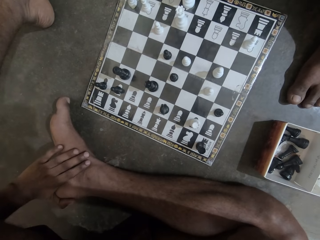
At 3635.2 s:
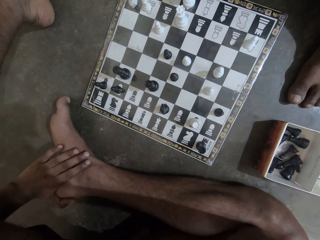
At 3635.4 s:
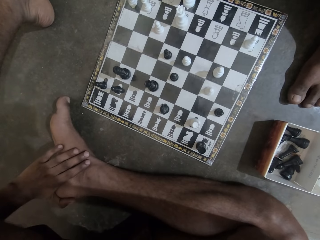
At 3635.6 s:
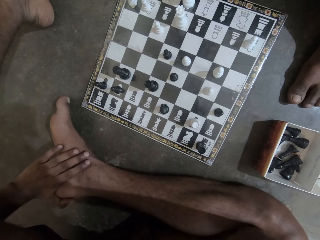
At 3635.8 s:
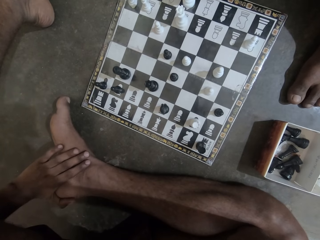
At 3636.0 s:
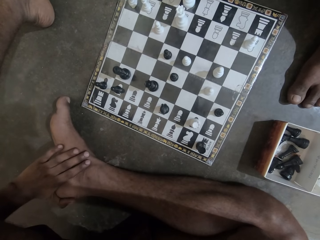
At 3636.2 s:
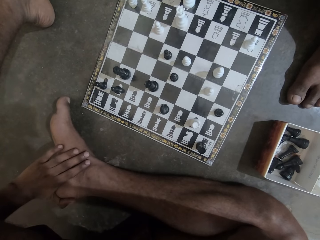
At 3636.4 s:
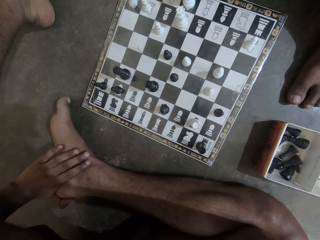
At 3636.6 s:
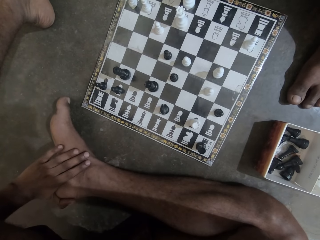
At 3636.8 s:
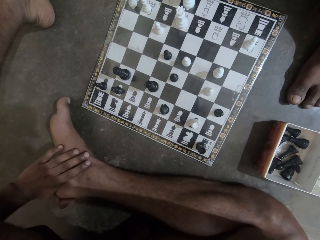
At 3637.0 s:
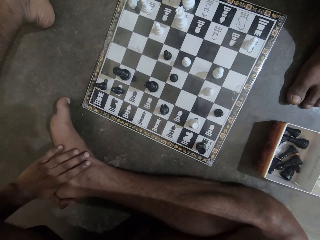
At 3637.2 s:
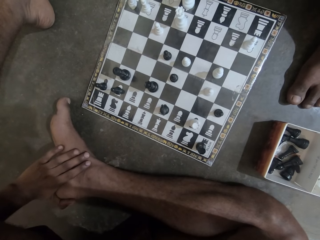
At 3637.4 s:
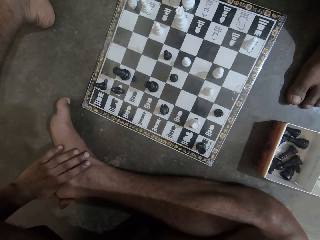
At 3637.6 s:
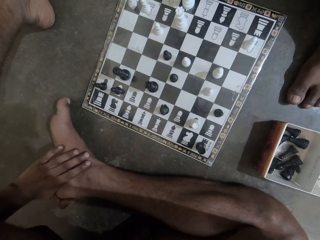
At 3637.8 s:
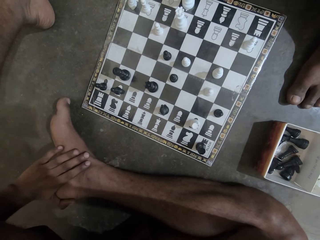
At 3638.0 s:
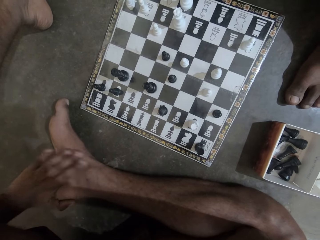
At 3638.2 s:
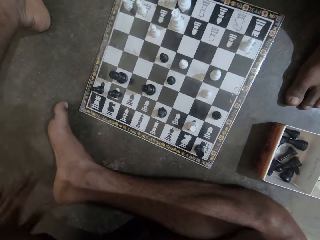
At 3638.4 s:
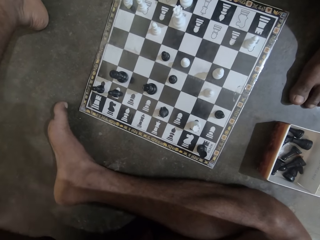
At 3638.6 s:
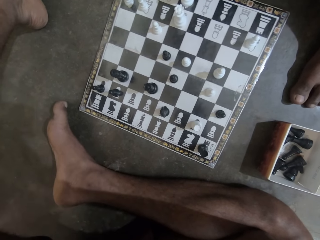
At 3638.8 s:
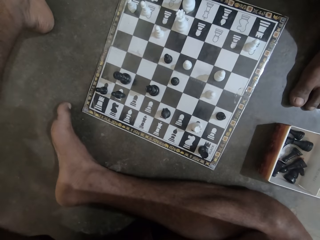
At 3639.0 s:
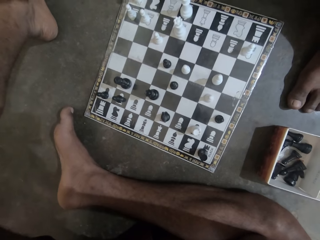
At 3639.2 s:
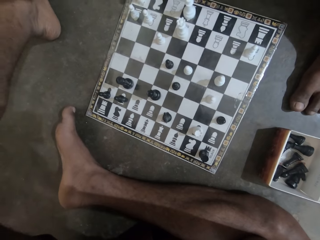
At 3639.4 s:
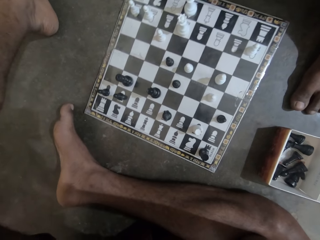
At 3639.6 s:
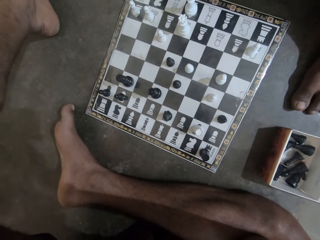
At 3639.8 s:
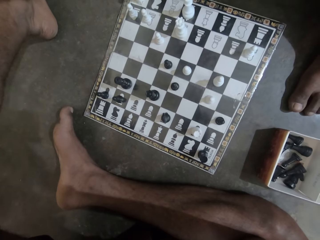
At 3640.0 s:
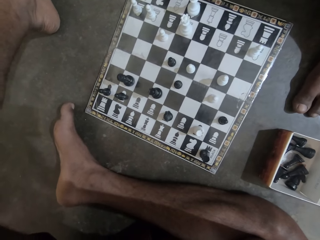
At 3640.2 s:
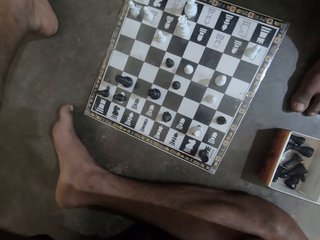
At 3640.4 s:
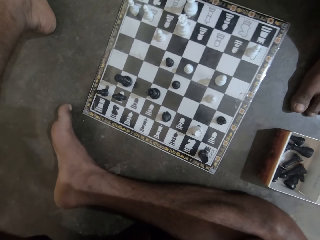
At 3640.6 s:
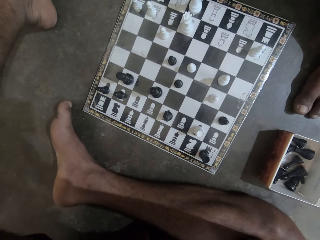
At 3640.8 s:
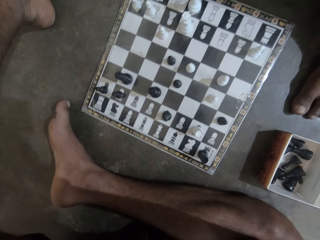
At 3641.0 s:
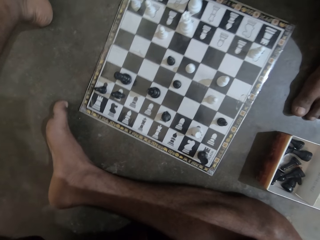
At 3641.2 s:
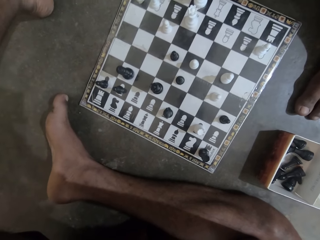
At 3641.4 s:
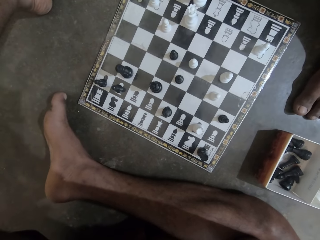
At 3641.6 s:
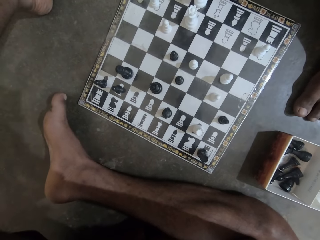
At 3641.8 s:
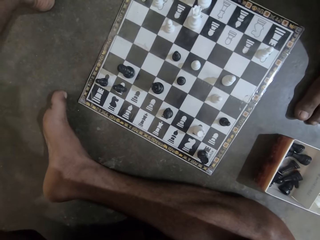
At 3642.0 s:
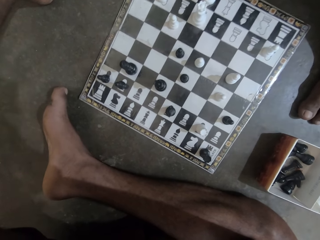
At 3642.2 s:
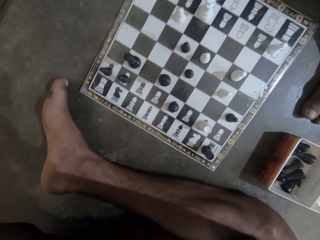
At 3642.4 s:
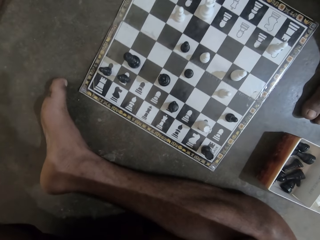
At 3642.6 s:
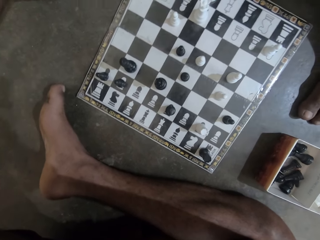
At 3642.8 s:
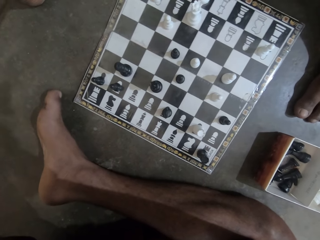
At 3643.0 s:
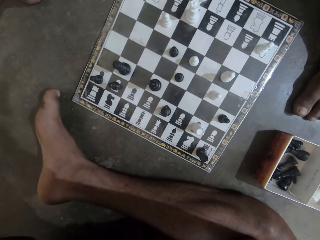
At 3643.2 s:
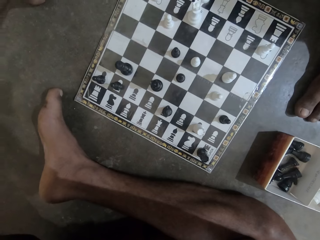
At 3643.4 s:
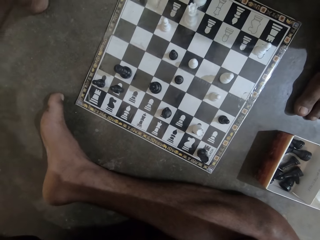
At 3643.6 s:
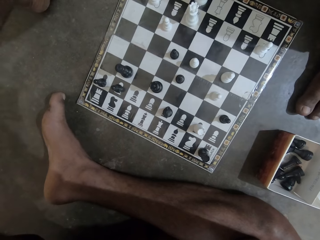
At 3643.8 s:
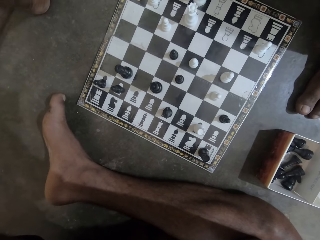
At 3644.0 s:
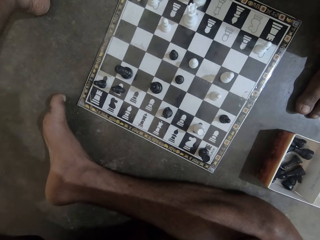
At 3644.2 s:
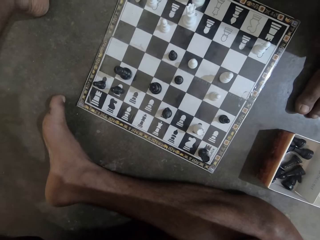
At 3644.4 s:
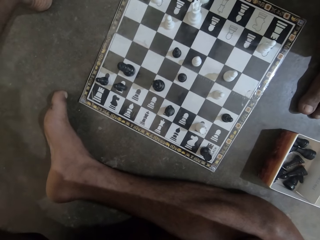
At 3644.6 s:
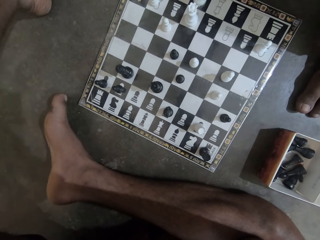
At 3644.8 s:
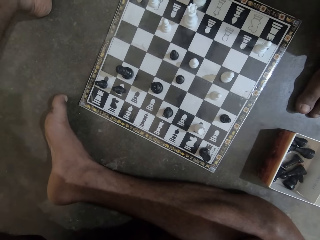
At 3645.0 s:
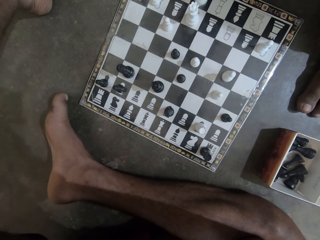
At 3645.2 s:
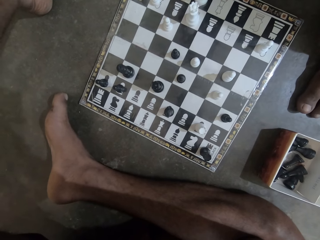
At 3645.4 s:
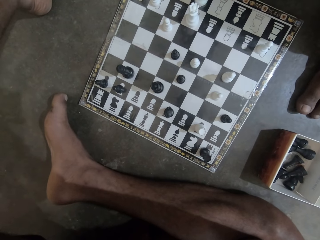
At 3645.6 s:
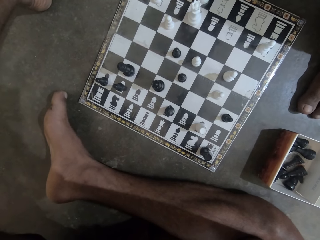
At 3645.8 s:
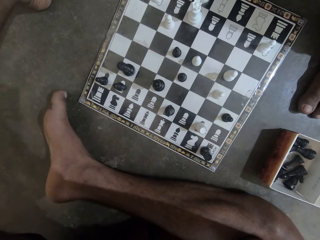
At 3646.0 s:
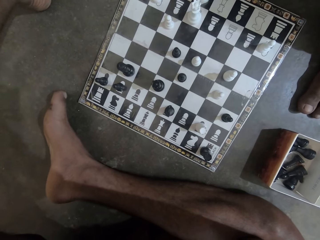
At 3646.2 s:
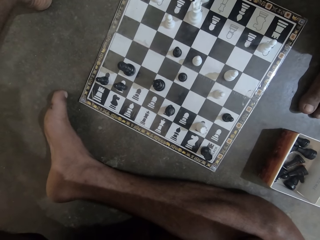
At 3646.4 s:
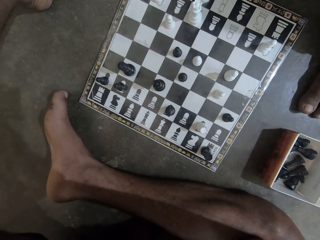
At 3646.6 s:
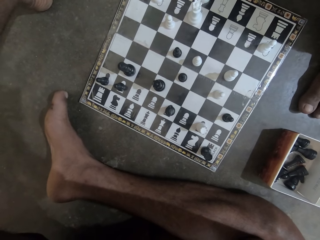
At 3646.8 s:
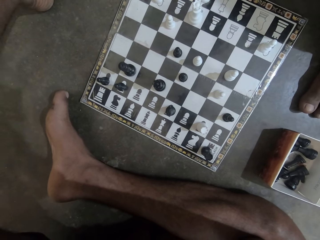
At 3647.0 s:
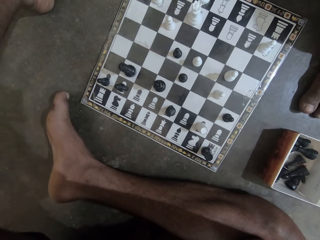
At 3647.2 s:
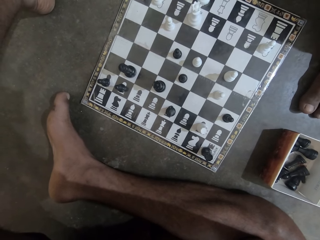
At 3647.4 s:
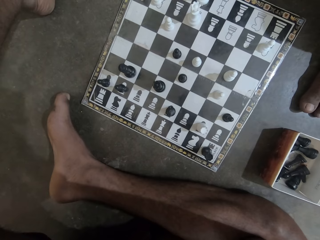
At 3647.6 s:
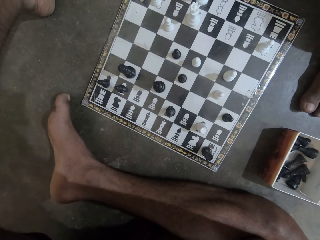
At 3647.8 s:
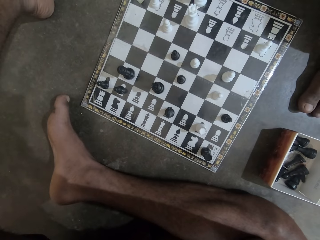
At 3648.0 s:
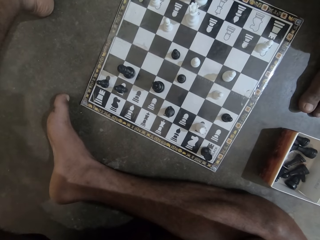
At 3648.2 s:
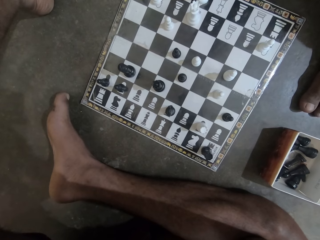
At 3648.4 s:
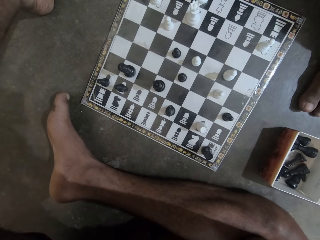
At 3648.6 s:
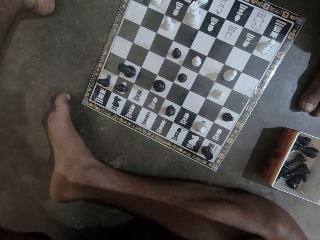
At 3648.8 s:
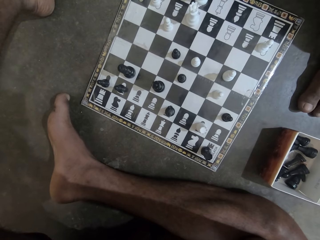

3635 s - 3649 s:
The camera wearer moves a hand from the leg. They stare at the chess board.
